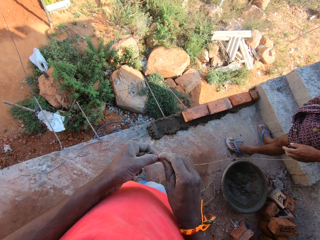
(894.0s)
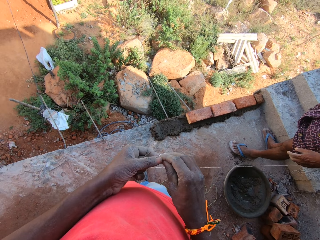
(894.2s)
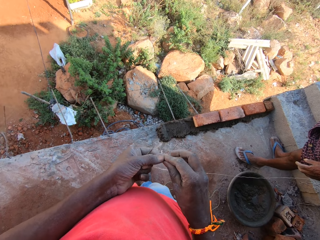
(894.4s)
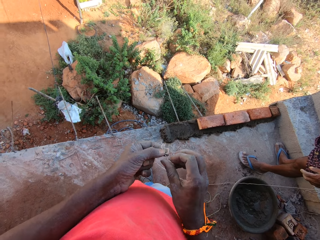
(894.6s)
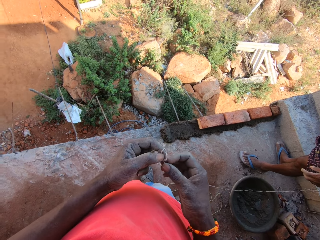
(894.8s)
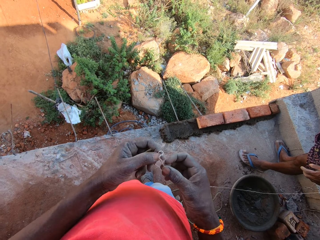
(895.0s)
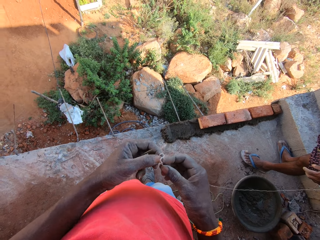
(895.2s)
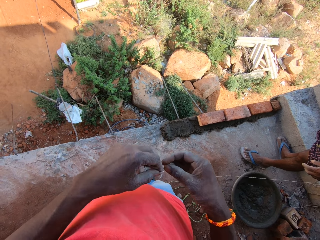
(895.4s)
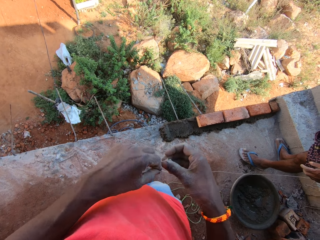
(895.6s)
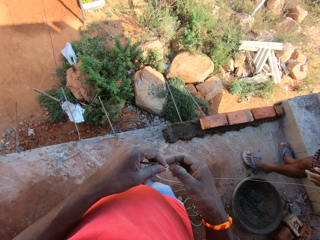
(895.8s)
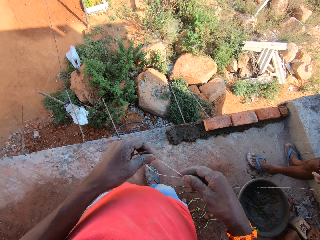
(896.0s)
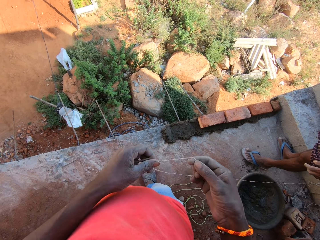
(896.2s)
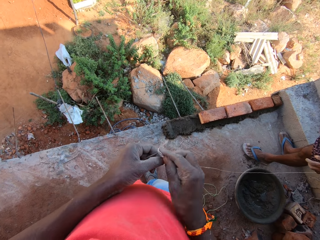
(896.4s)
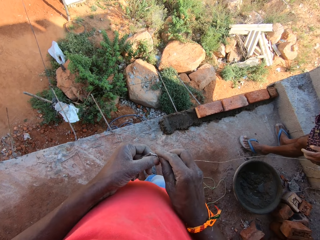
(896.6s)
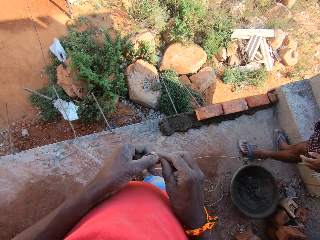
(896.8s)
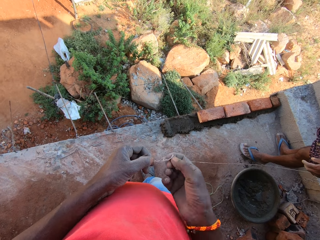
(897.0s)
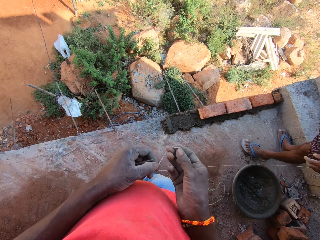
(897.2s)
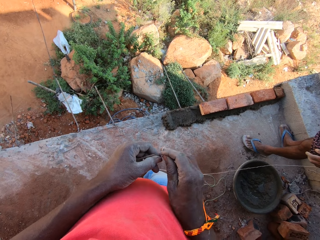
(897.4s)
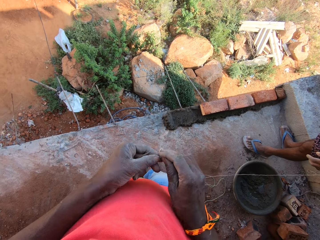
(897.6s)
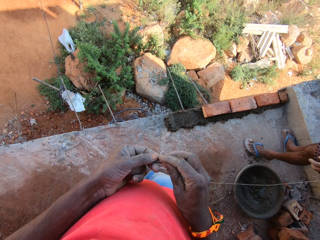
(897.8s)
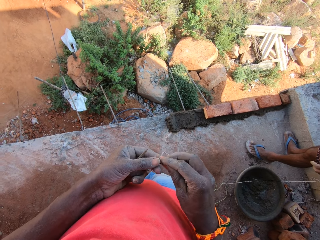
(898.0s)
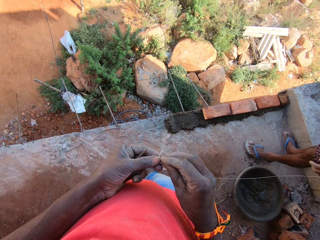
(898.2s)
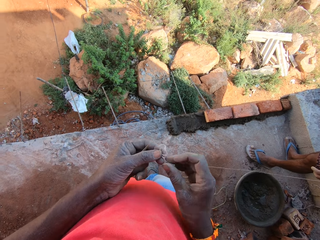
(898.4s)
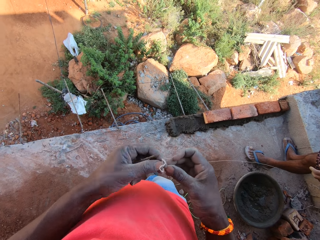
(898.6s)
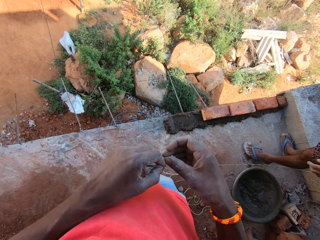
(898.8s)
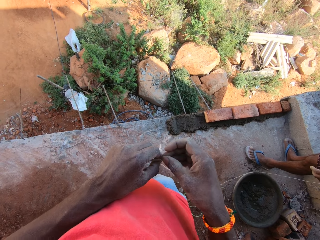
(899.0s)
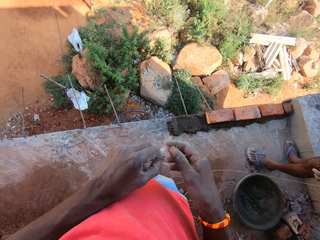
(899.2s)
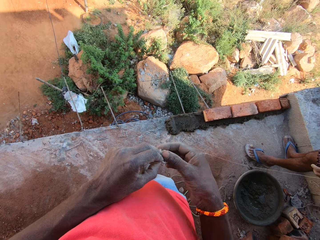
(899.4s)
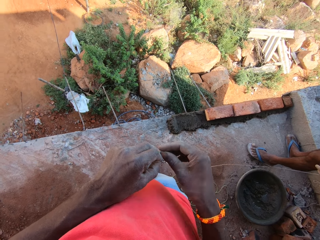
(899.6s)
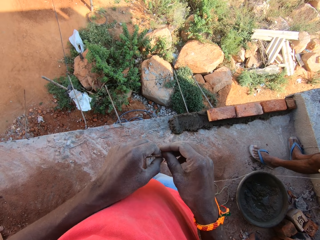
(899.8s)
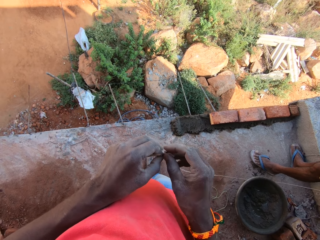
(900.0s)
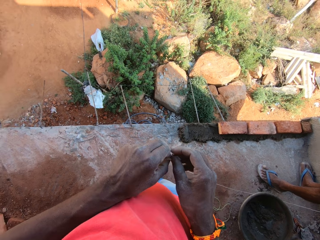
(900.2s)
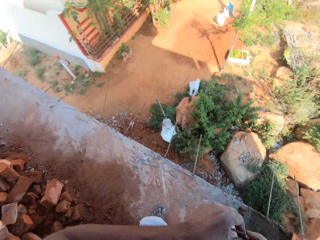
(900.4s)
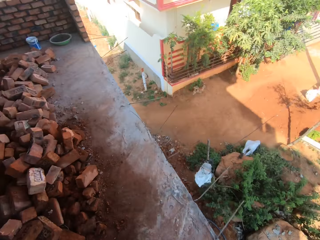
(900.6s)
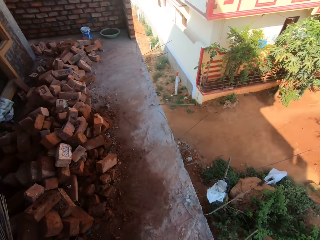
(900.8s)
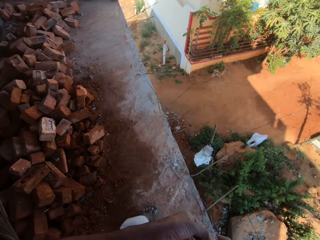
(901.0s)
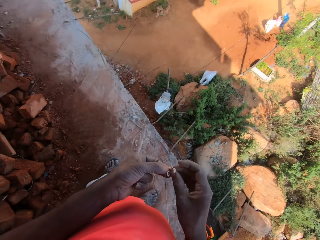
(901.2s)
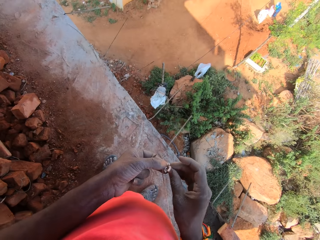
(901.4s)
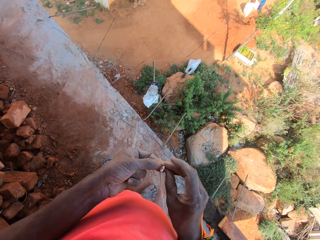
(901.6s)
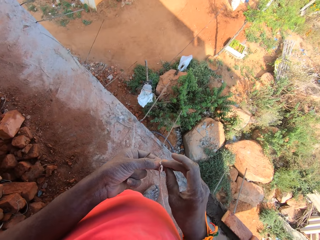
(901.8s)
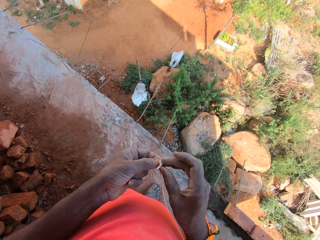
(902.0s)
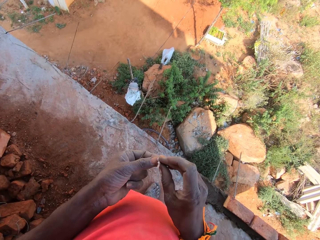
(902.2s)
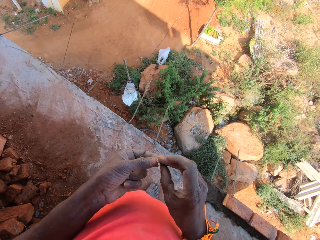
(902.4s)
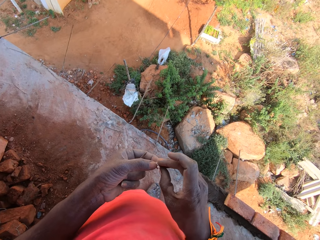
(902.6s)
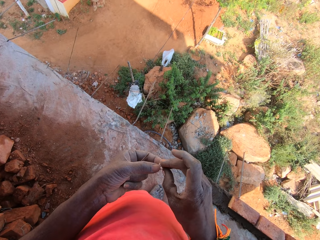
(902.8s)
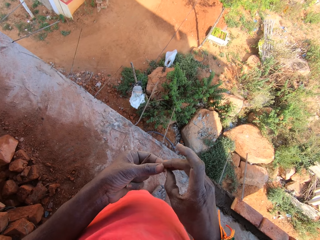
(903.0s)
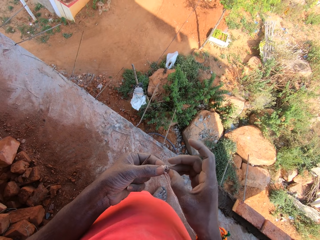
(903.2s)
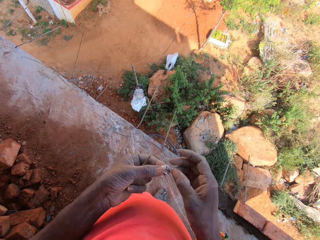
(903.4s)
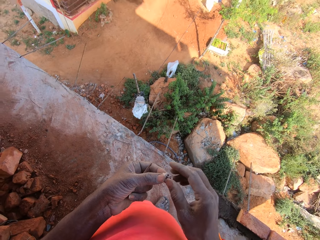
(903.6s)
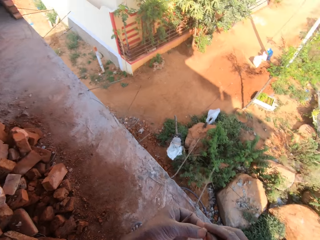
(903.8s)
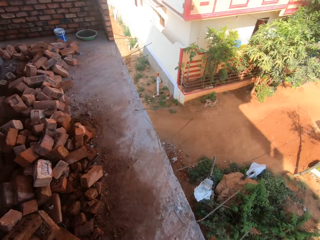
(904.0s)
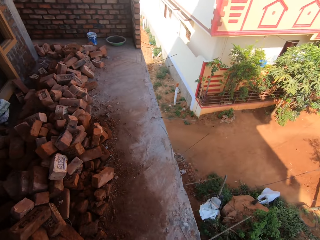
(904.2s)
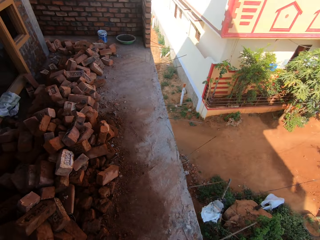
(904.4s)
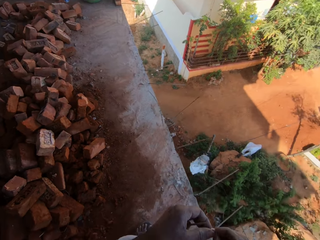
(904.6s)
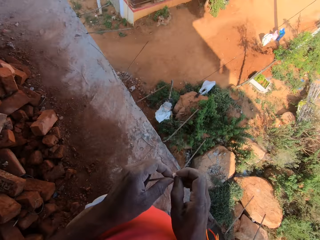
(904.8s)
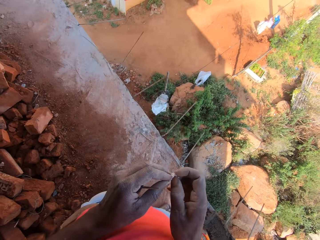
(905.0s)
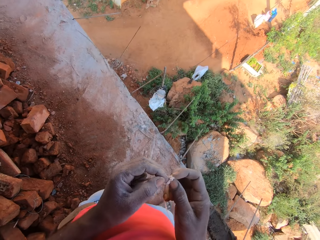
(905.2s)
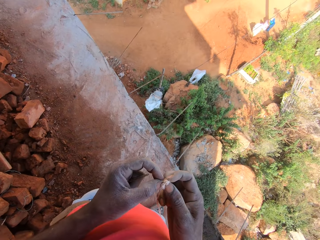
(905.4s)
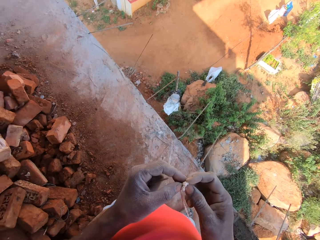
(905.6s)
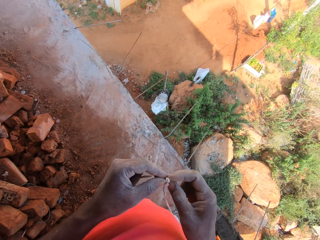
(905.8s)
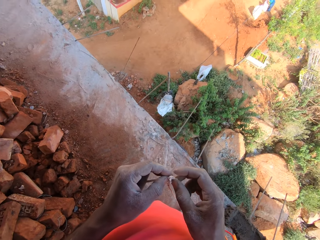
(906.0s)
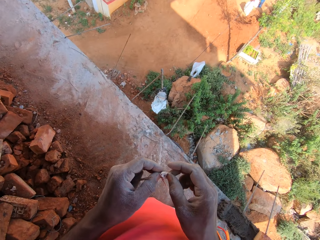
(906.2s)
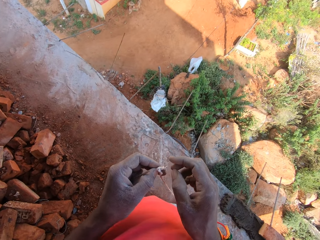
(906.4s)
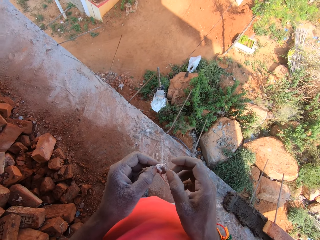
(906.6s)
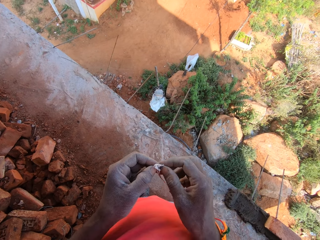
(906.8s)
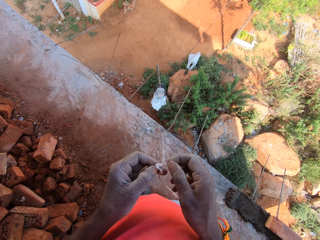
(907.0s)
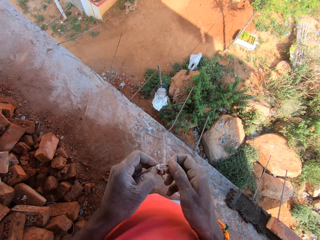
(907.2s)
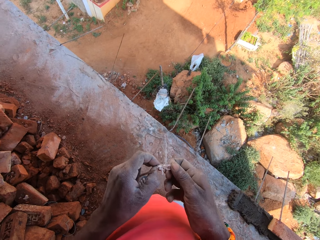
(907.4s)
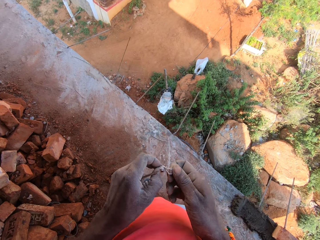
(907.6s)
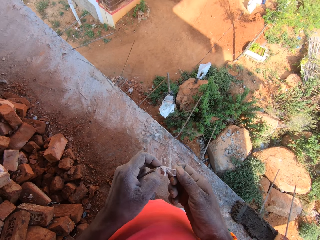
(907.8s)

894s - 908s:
The camera wearer ties a rope in the hands. They look around. They tie the rope in the hands. They look around. They tie the rope in the hands.

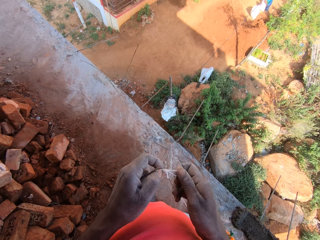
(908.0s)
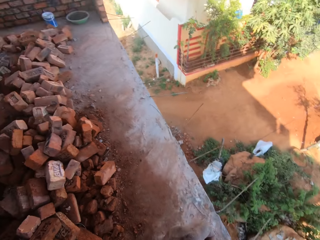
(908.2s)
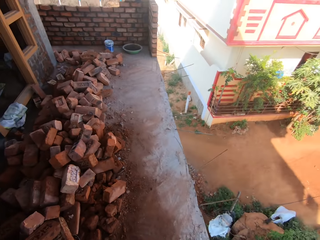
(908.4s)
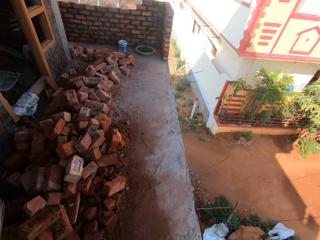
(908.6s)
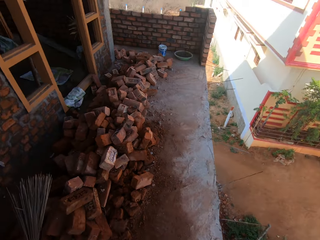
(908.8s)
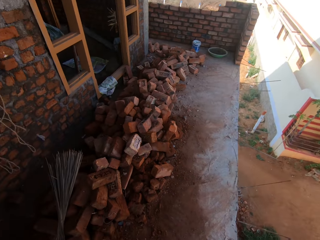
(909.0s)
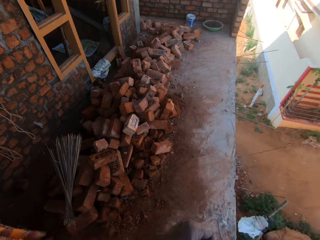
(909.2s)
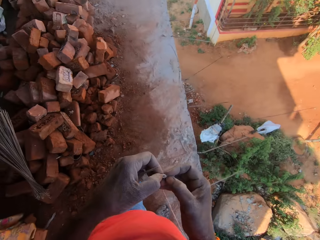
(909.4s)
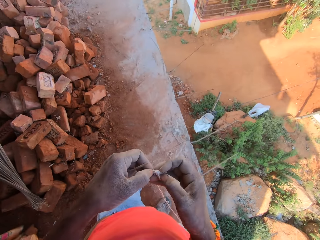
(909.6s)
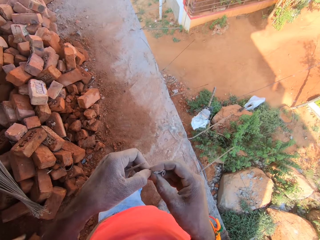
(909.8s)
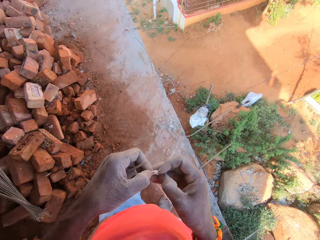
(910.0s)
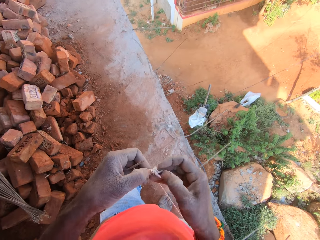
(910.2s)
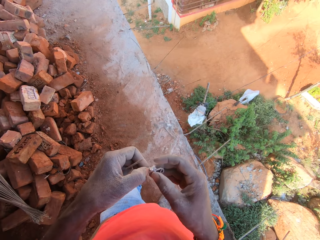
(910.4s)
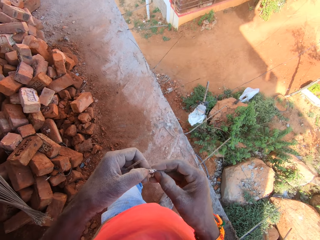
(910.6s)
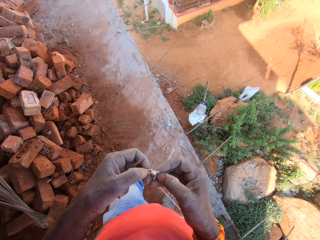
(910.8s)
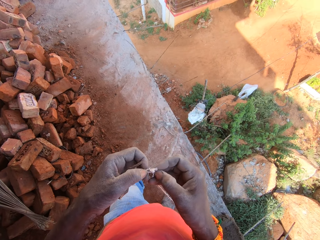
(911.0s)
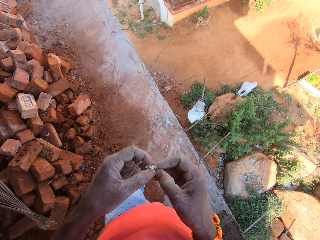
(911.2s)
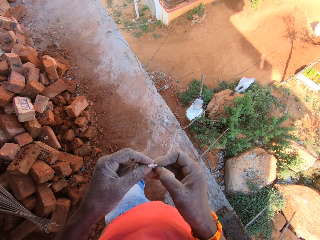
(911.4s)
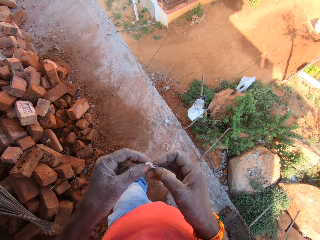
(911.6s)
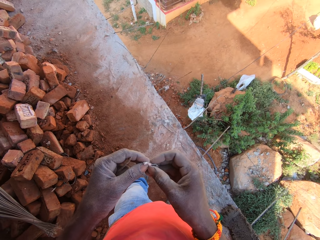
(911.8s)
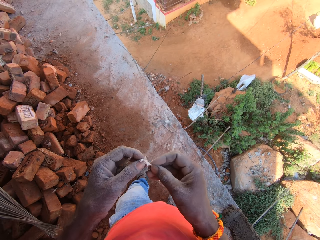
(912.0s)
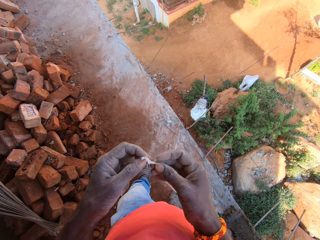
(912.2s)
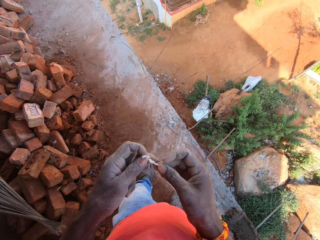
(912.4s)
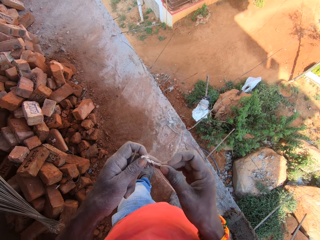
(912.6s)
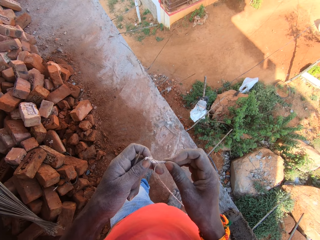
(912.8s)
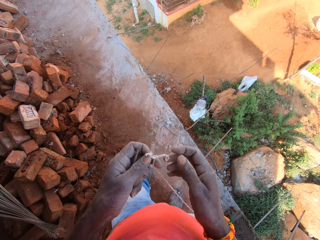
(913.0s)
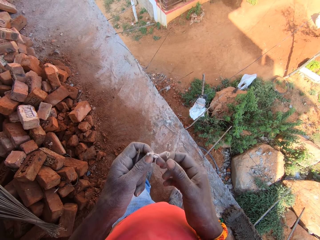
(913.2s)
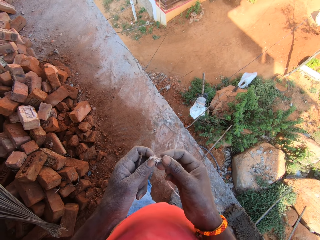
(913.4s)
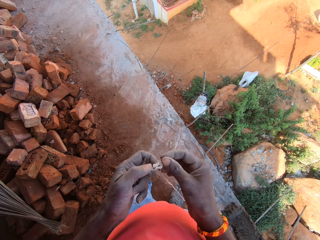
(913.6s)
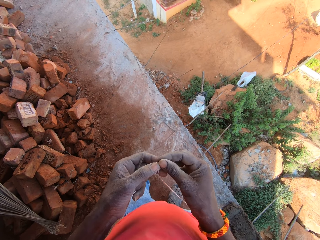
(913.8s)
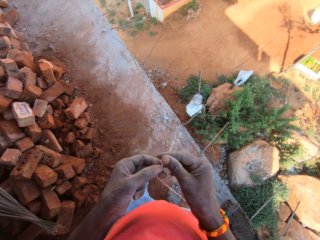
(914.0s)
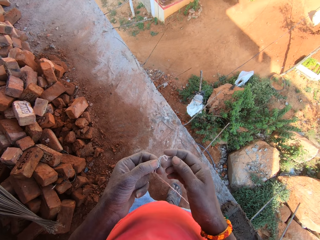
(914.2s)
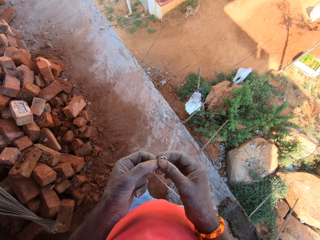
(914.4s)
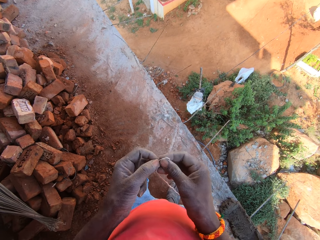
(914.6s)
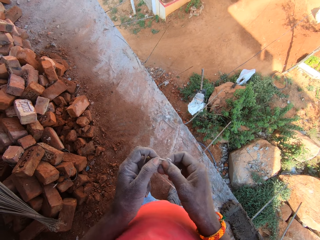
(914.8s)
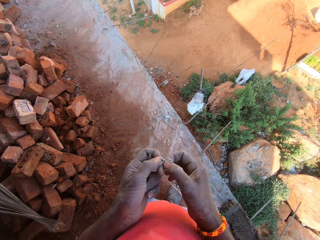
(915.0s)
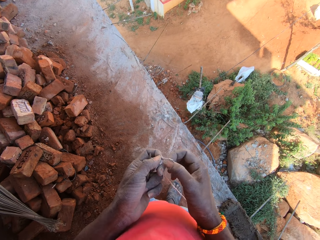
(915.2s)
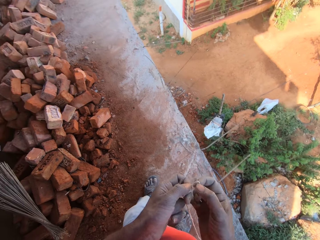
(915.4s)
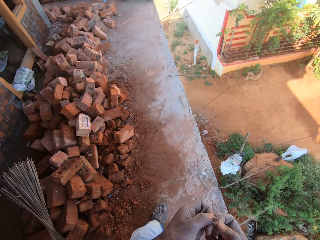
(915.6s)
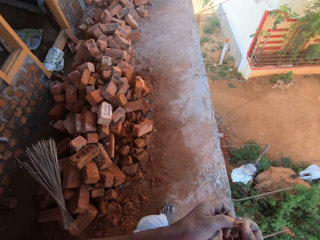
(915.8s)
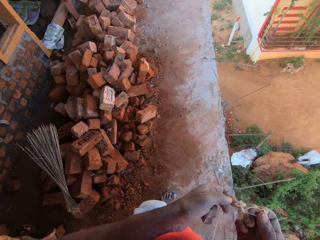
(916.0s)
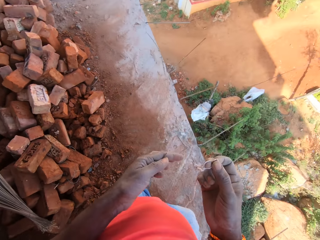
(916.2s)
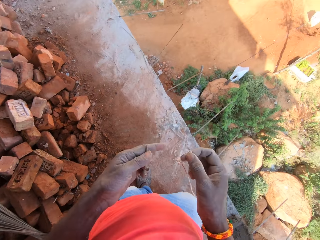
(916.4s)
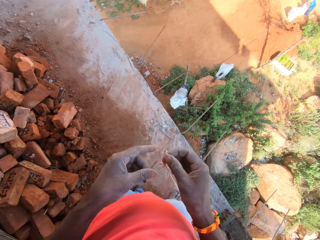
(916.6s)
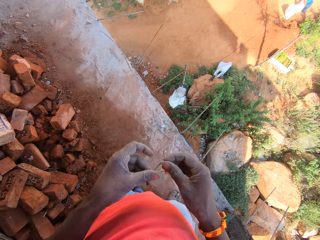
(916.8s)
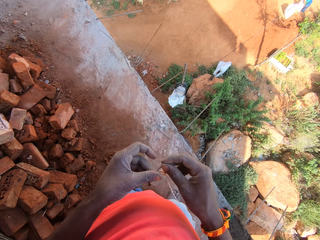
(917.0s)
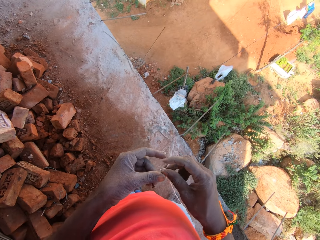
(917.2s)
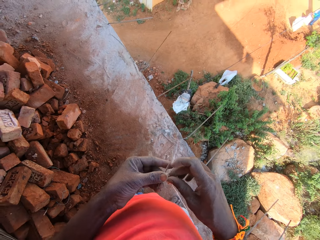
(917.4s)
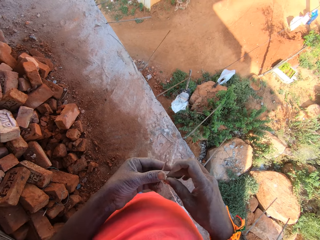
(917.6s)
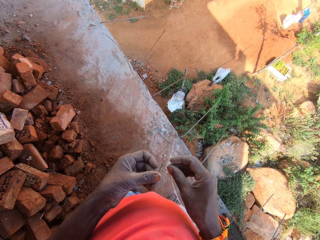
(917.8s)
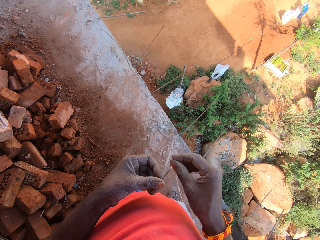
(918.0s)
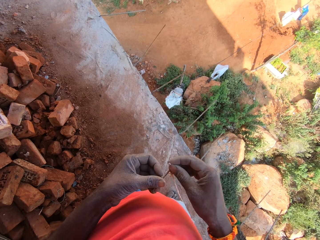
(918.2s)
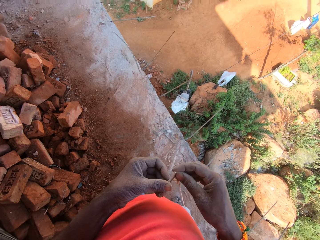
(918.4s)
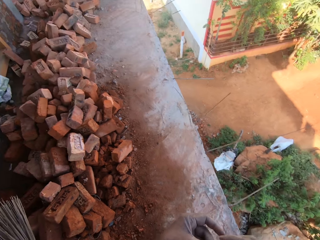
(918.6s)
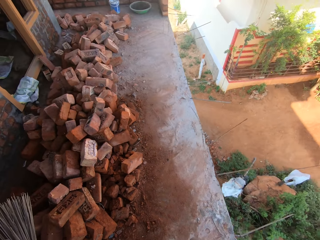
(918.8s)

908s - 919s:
The camera wearer looks around. They tie a rope in the hands. They look around. They insert a stick in the rope. They put the string on the nail.
